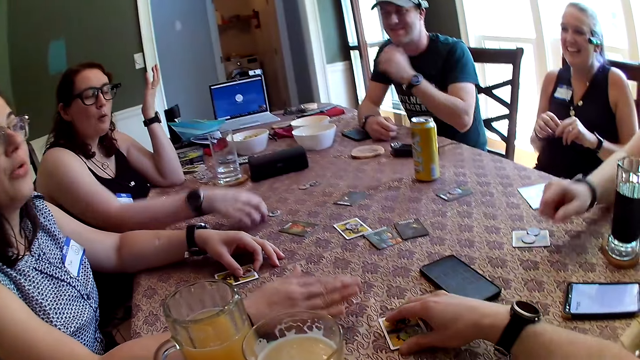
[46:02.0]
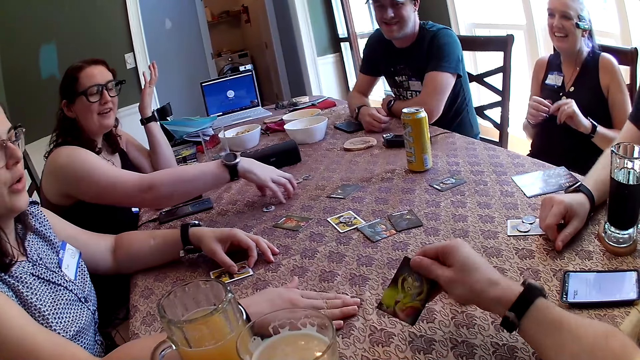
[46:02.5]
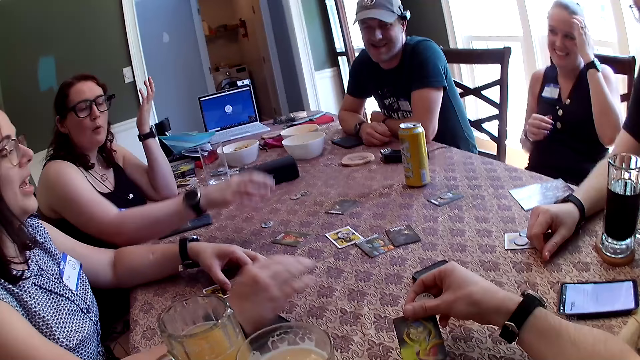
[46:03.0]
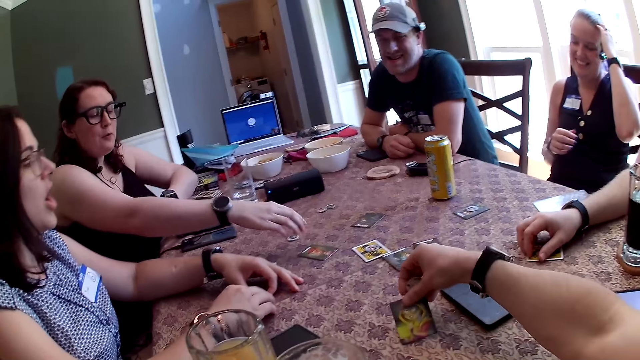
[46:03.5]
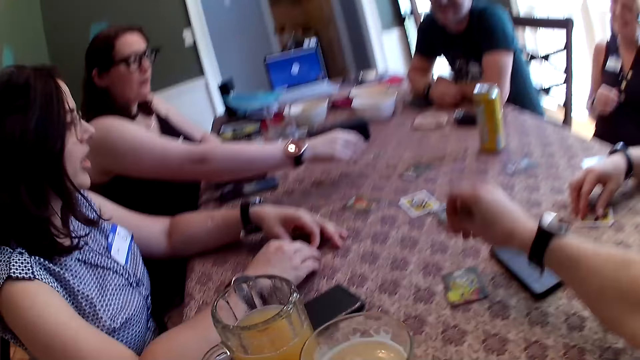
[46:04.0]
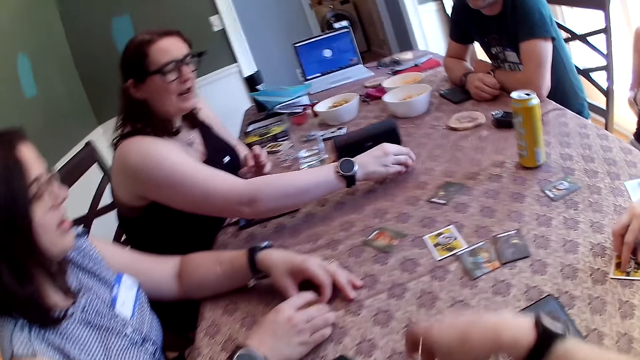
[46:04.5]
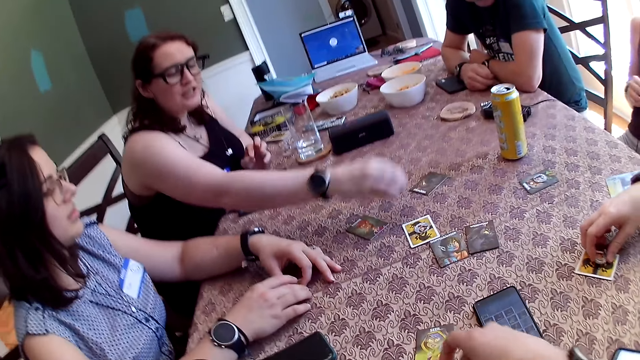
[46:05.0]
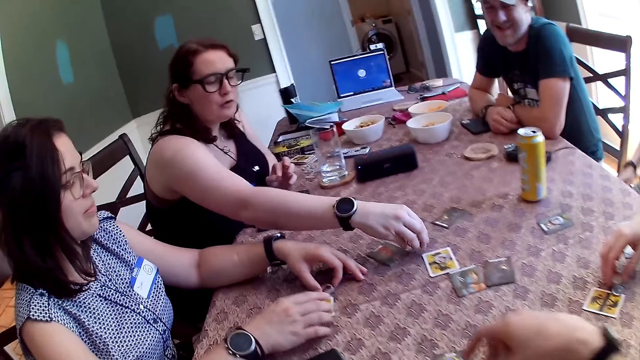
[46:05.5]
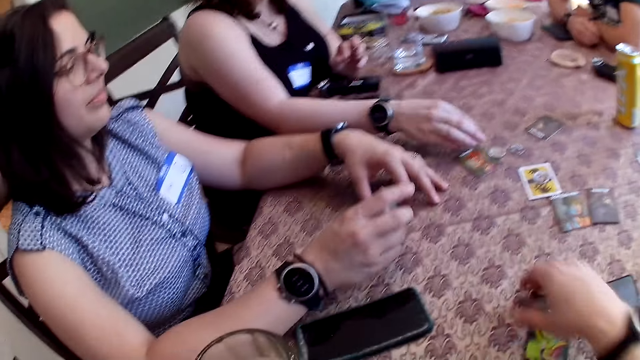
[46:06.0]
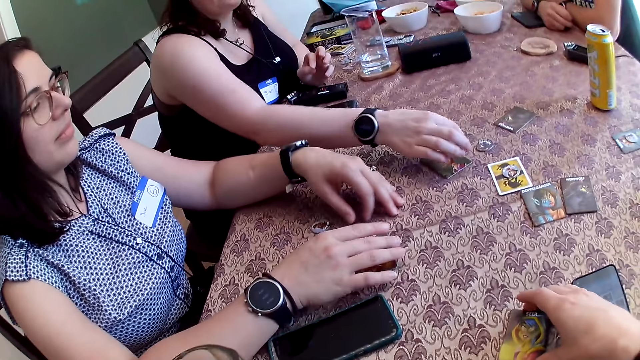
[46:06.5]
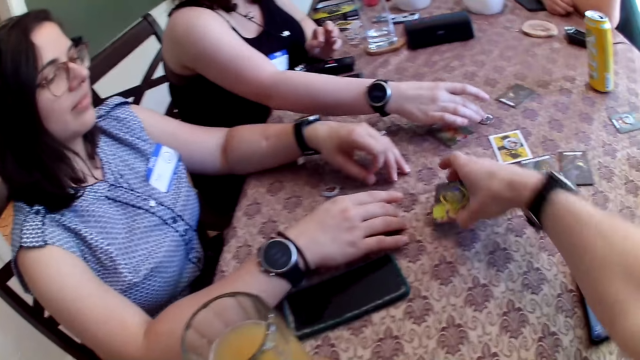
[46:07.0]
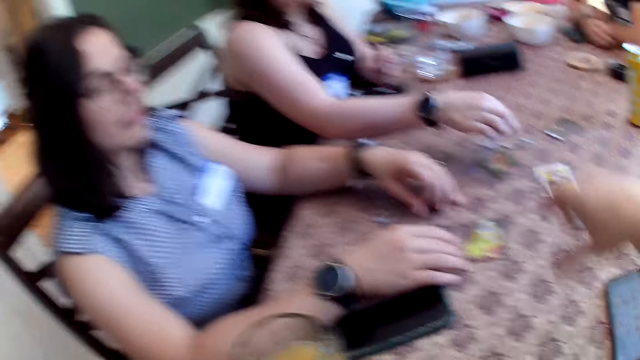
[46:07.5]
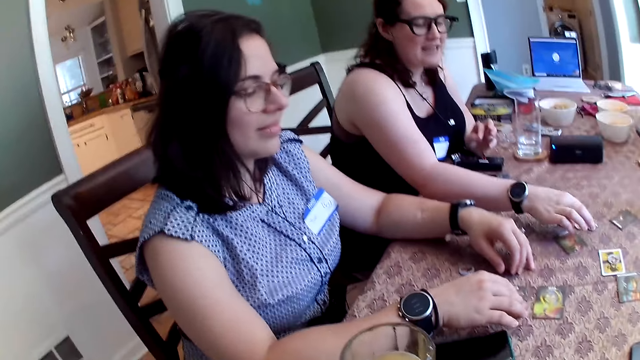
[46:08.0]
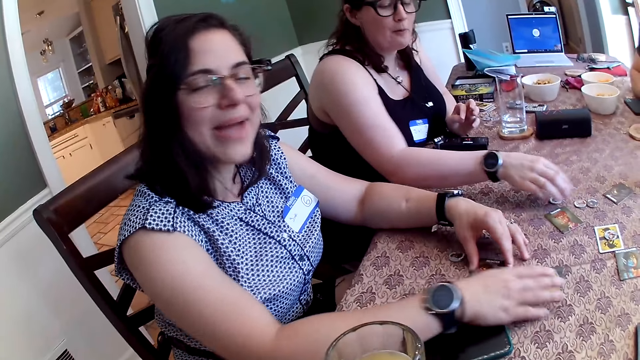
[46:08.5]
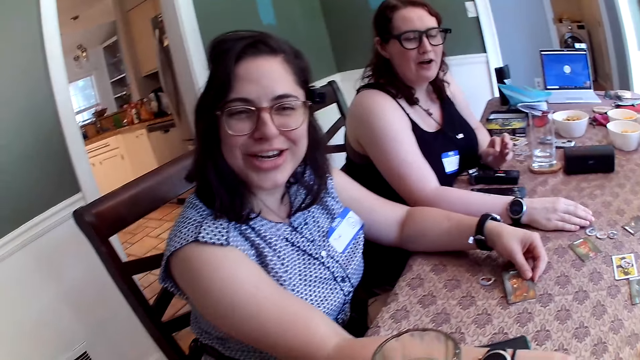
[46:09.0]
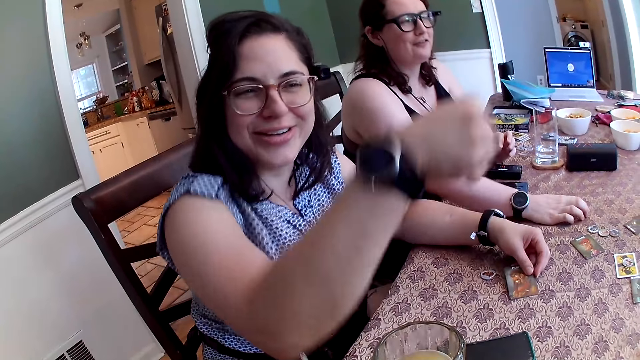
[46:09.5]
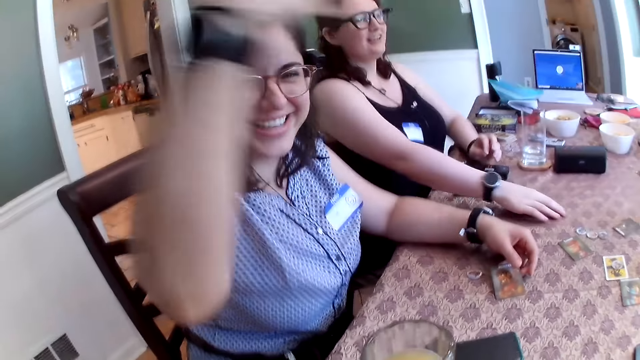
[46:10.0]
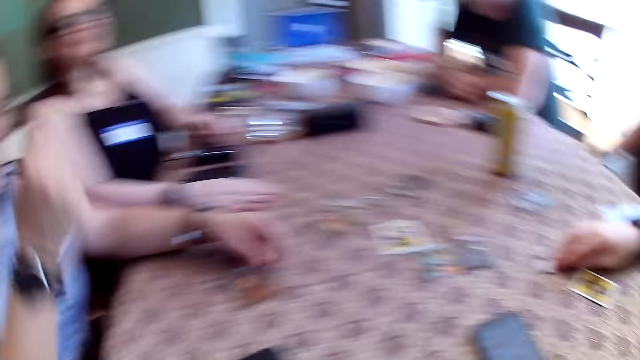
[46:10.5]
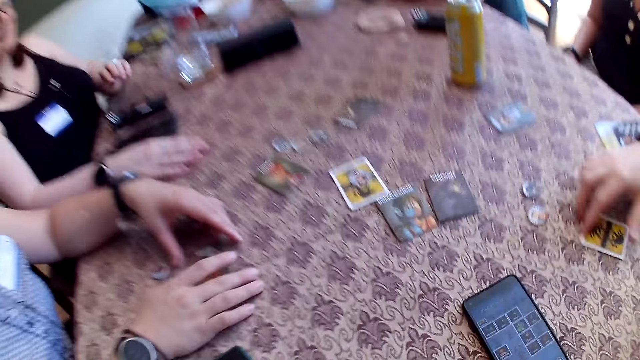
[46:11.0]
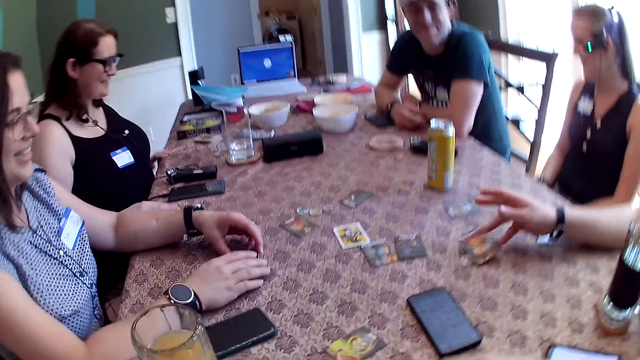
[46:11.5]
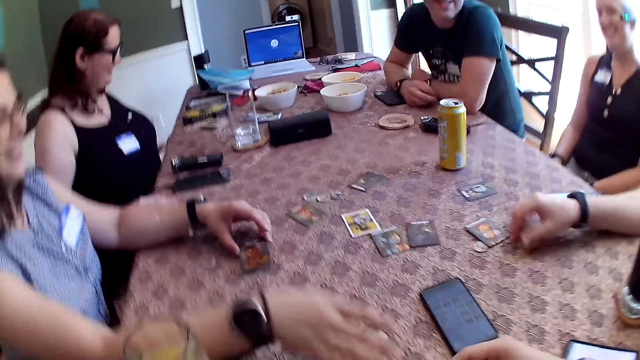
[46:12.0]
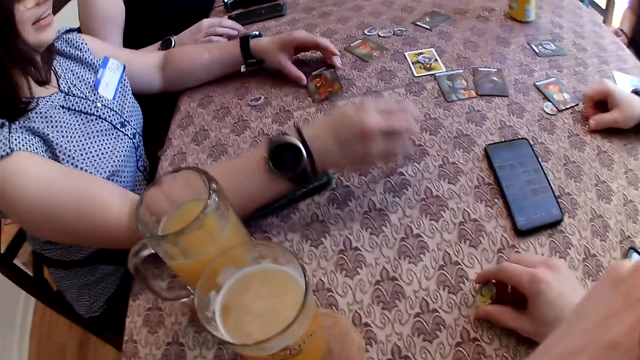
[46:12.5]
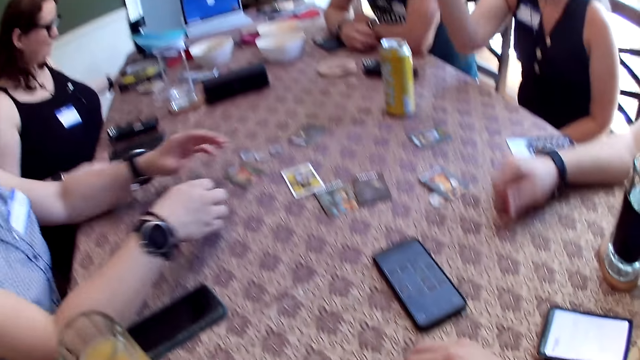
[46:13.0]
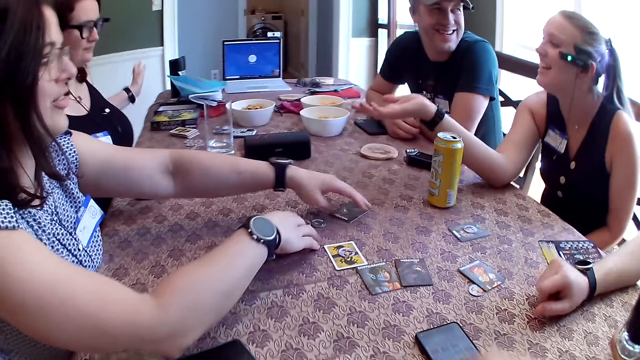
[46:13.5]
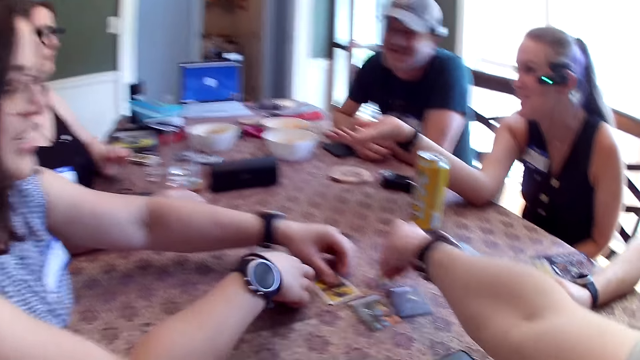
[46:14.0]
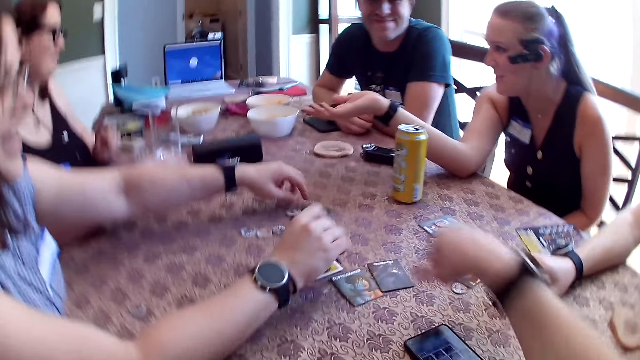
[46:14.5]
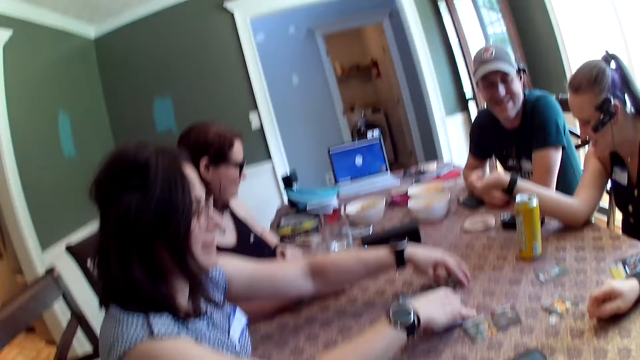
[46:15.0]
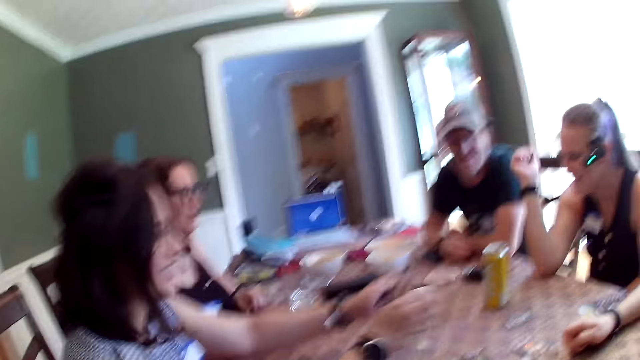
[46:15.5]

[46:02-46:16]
A woman holds a role card on the table with her left hand. The camera wearer picks up the role card on the table with his right hand. He flips the role card with his right hand. He plays cards with the people. He drops the role card on the table with his right hand. Another woman picks up some tokens on the table with her right hand. A man picks up a token from the top of the role card with his right hand. A person talks to another person. The first woman moves a token on the table with her left hand. The second woman drops the tokens in her right hand on the table. The first woman flips the role card on the table with her left hand. The camera wearer moves the role card on the table with his right hand. He moves the role card again. The first woman speaks to the camera wearer, moves a role card on the table with her right hand, and gives the camera wearer a fist bump. The man flips the role card on the table with his right hand. The camera wearer plays cards with the people. The first woman moves a role card on the table with her right hand. The first person collects the cards from the table. A third woman speaks to the second woman. The first woman packs the role cards on the table with her hands. The camera wearer drops a token on the table with his right hand.

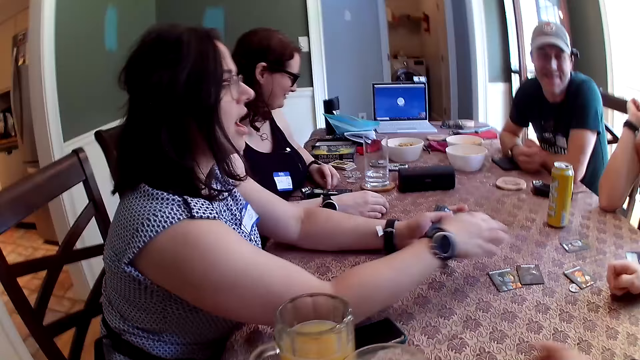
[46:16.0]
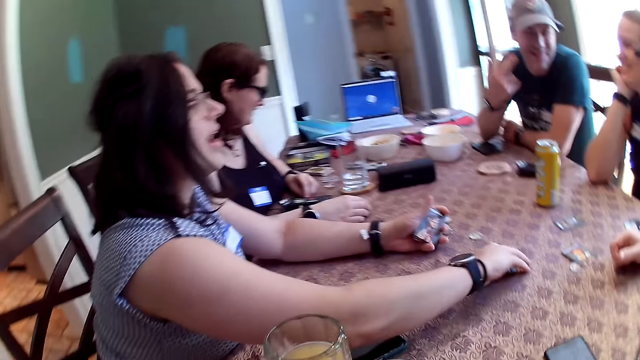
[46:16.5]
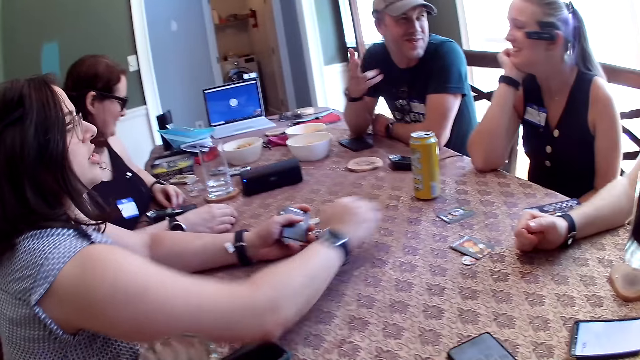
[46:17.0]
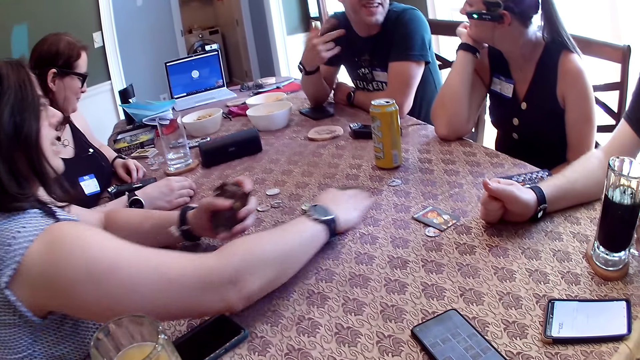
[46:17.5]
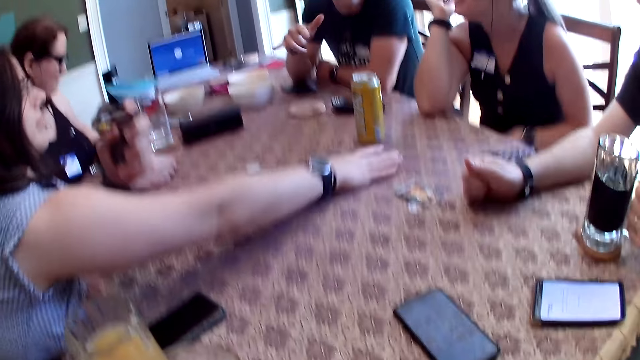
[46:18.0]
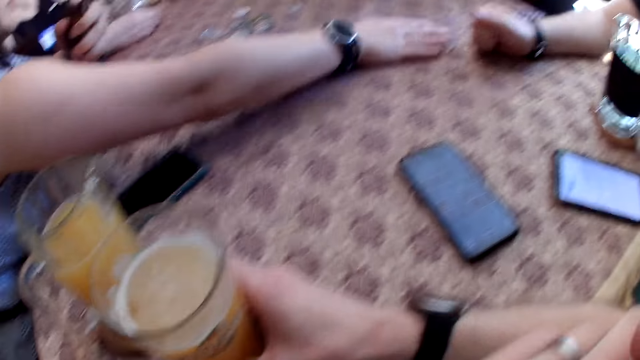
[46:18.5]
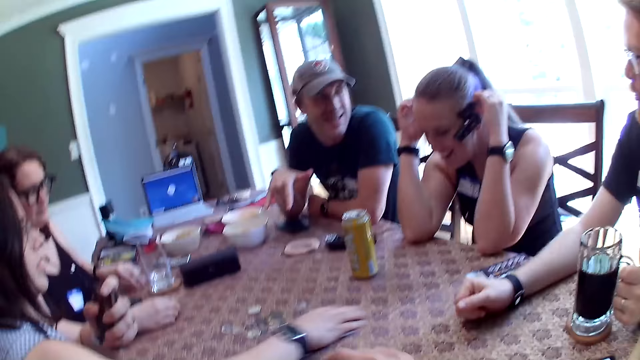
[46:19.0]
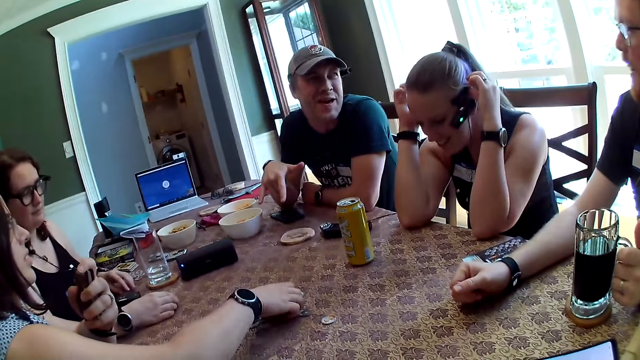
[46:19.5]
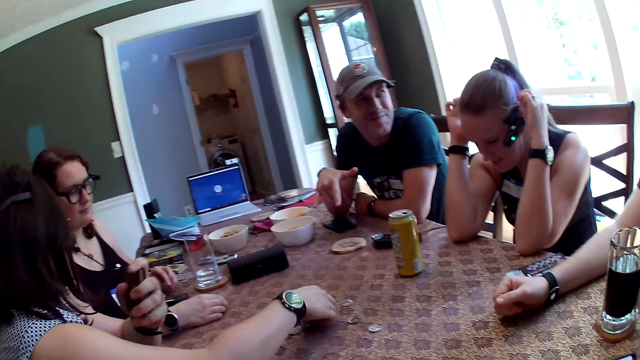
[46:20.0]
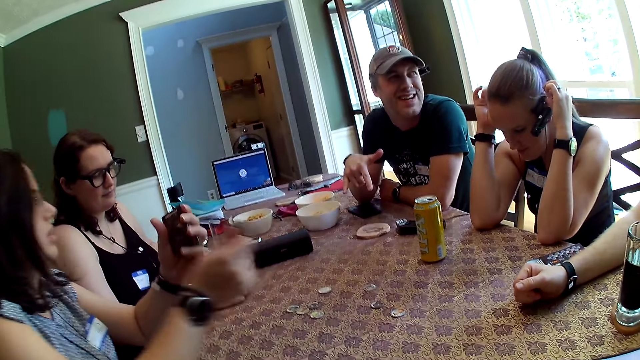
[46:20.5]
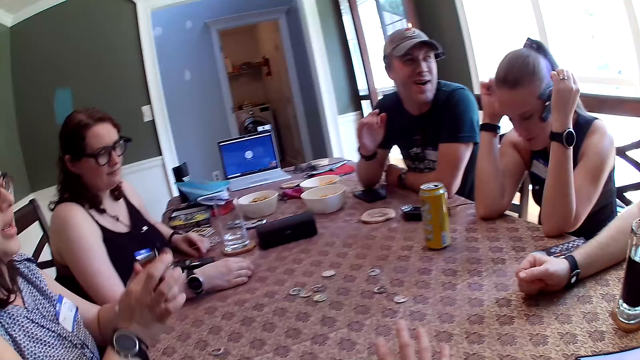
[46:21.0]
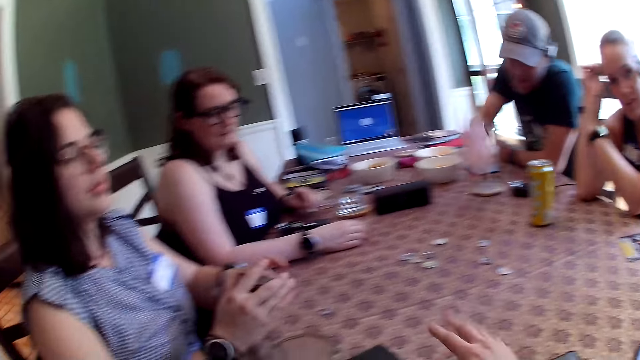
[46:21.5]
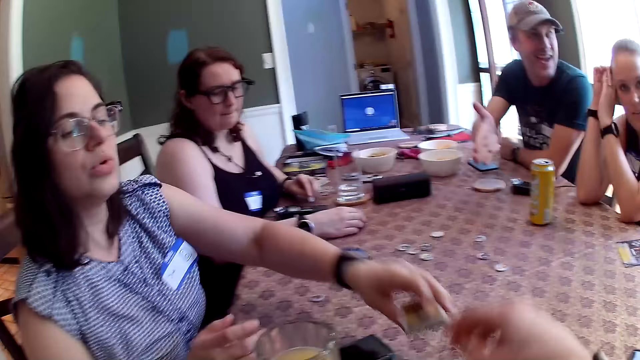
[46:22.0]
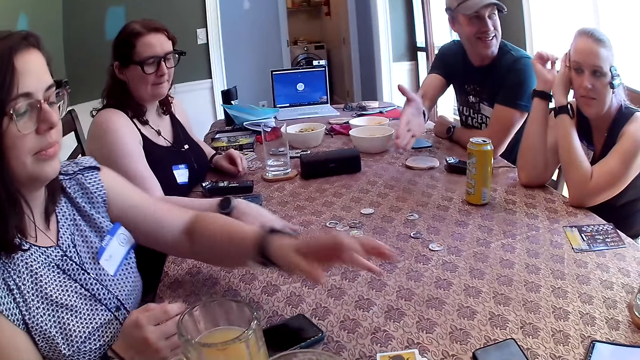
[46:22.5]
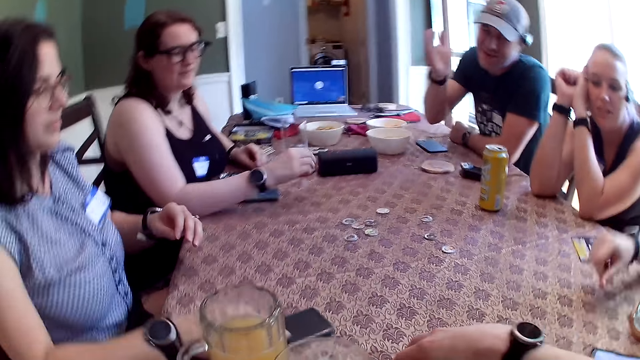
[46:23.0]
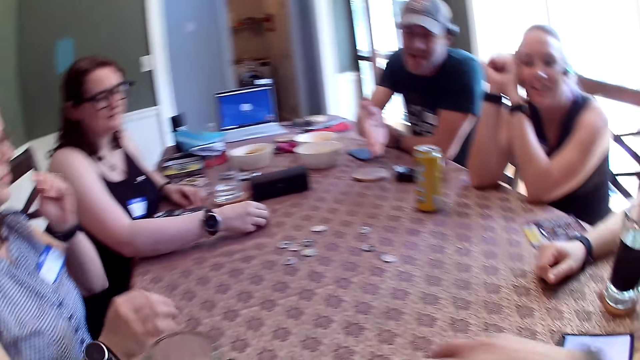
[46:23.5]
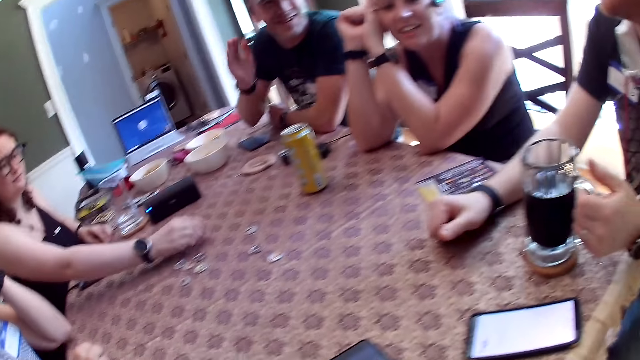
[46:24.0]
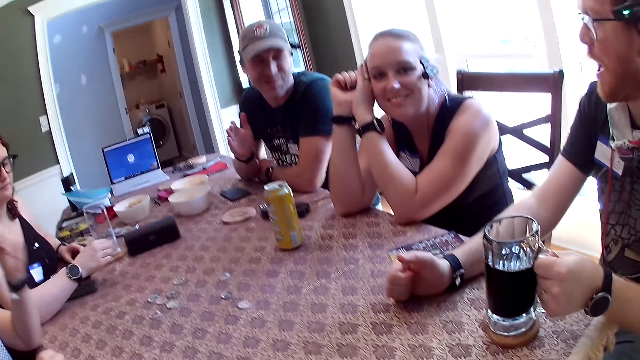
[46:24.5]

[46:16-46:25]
A man speaks to another man. The other man drops the glass cup on a table with his left hand. The camera wearer holds a glass cup on the table with his right hand. He speaks to the group of people at the table. A woman drops the role cards in her right hand on the table. Another woman adjusts some token on the table with her right hand. The camera wearer shuffles the cards.
